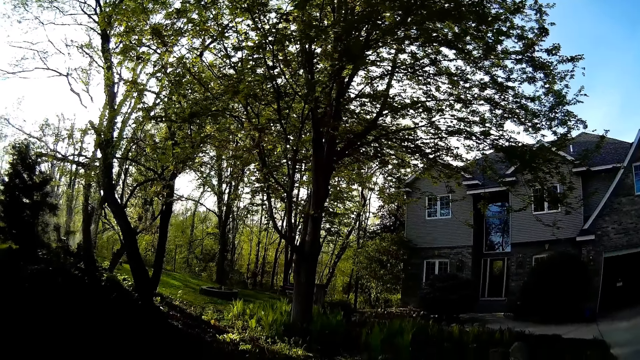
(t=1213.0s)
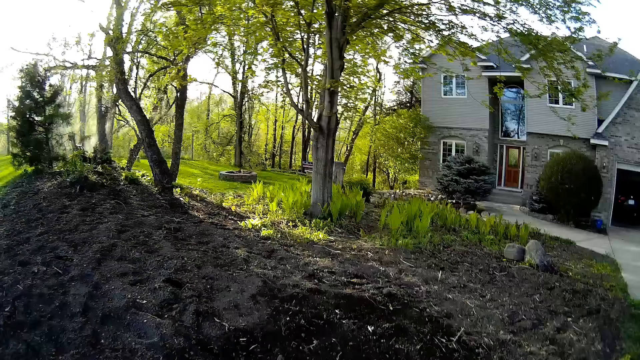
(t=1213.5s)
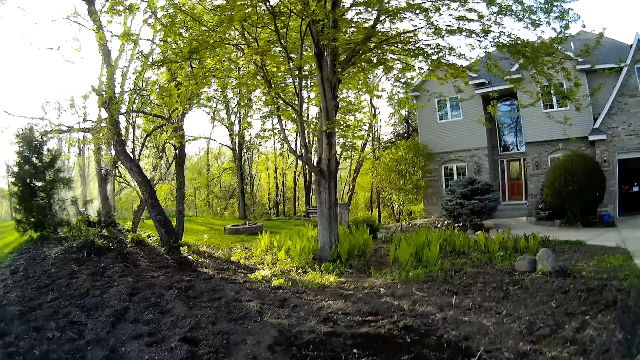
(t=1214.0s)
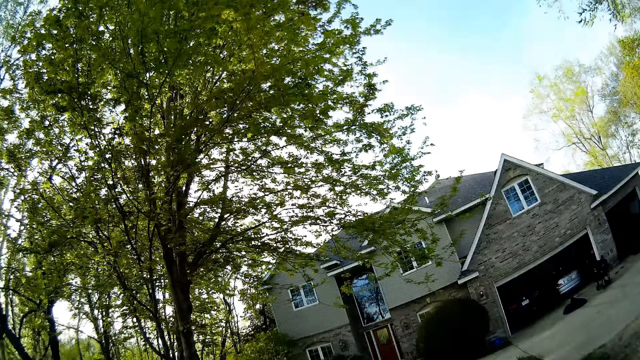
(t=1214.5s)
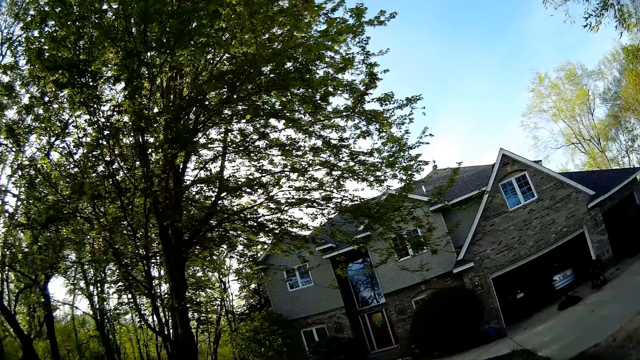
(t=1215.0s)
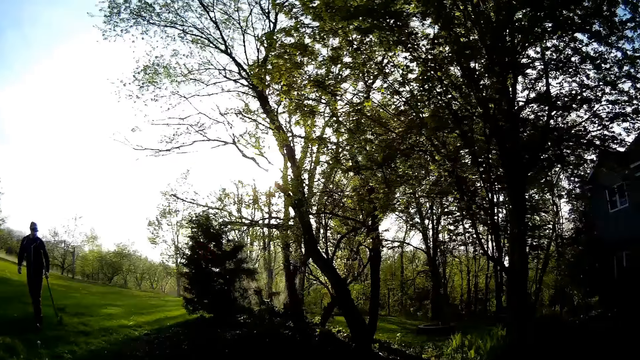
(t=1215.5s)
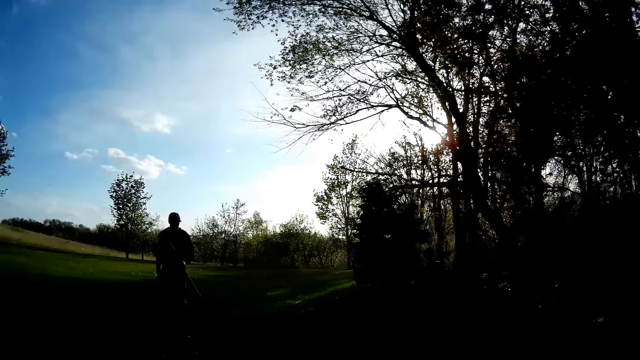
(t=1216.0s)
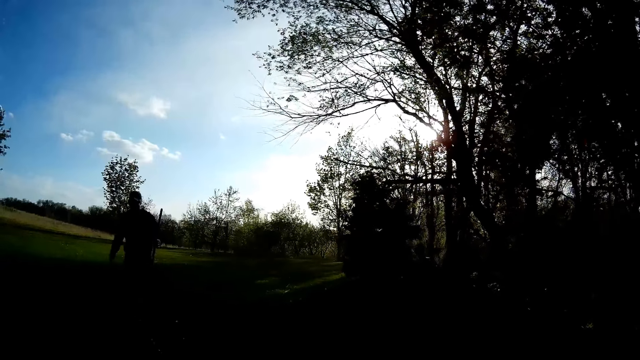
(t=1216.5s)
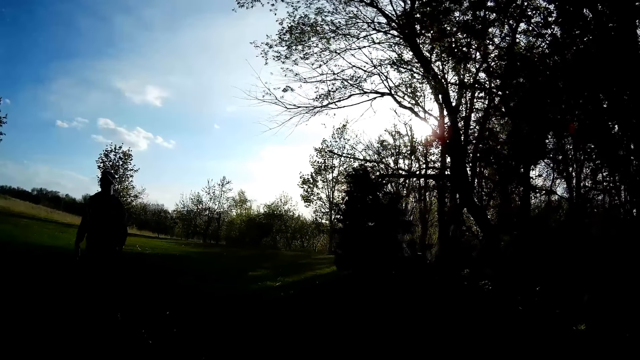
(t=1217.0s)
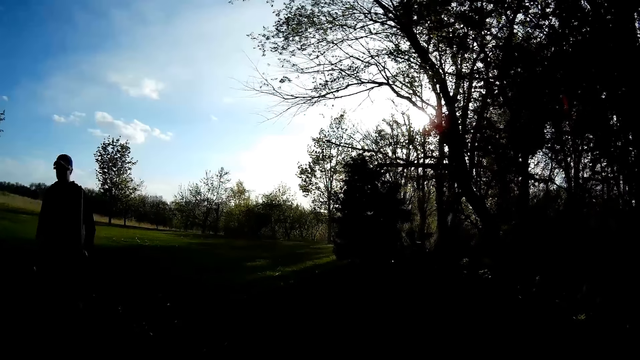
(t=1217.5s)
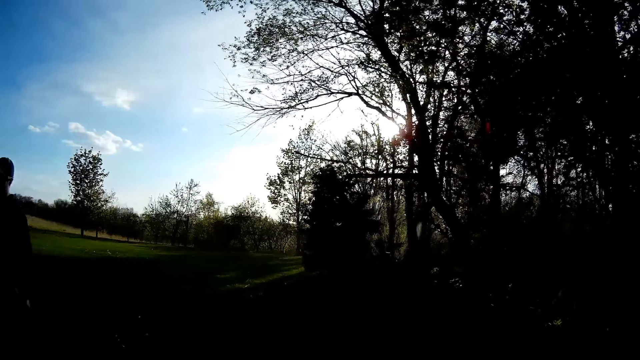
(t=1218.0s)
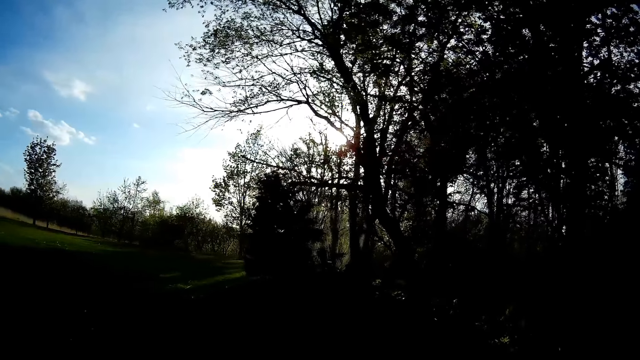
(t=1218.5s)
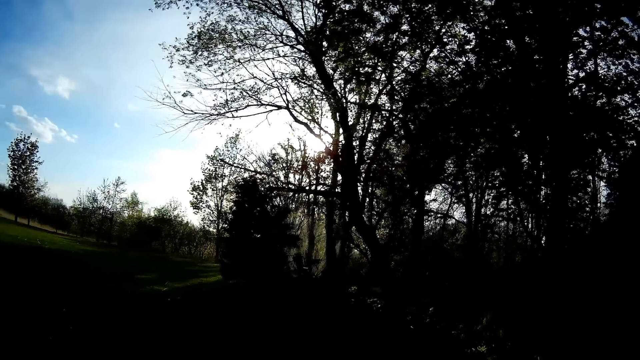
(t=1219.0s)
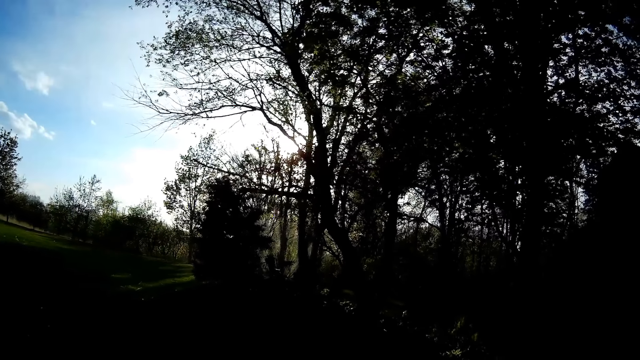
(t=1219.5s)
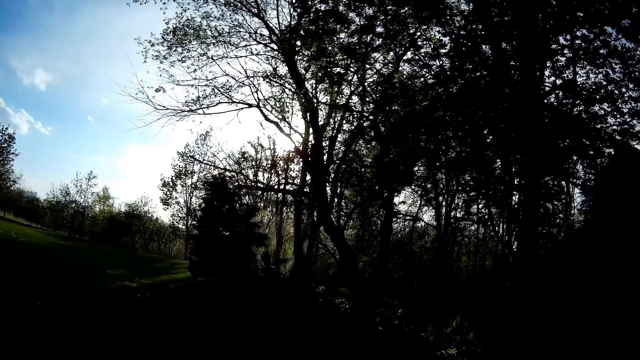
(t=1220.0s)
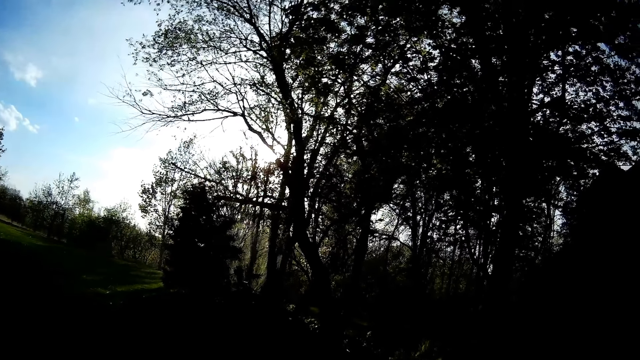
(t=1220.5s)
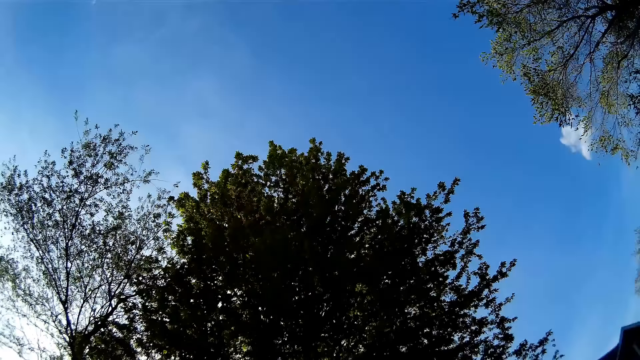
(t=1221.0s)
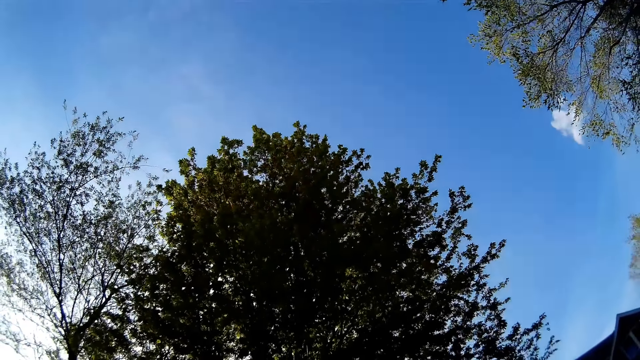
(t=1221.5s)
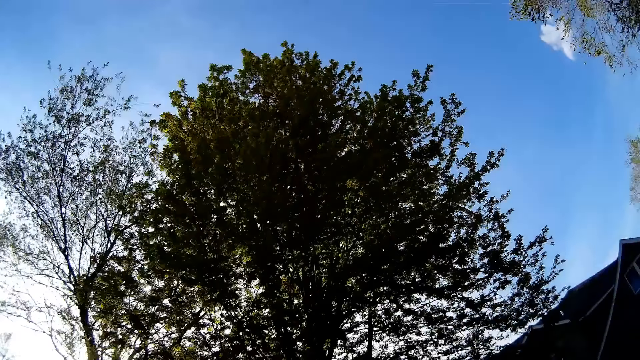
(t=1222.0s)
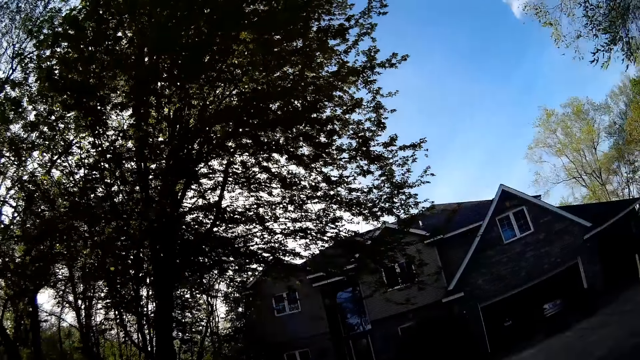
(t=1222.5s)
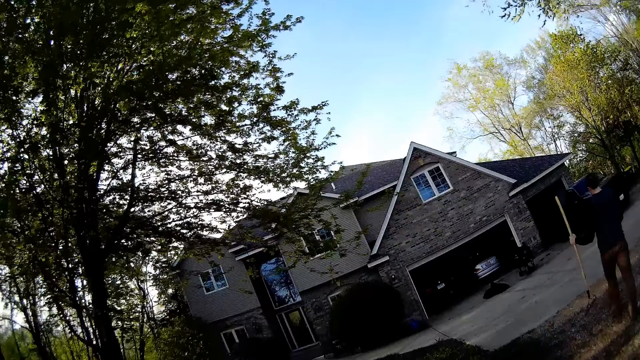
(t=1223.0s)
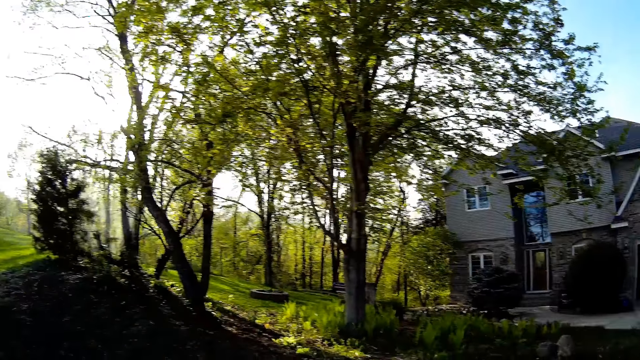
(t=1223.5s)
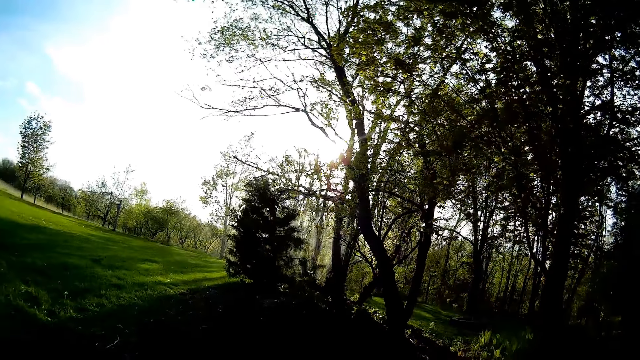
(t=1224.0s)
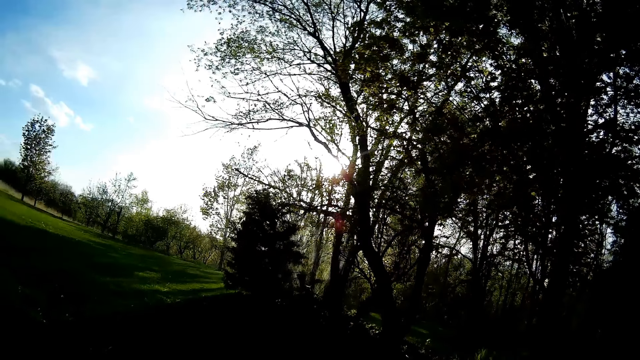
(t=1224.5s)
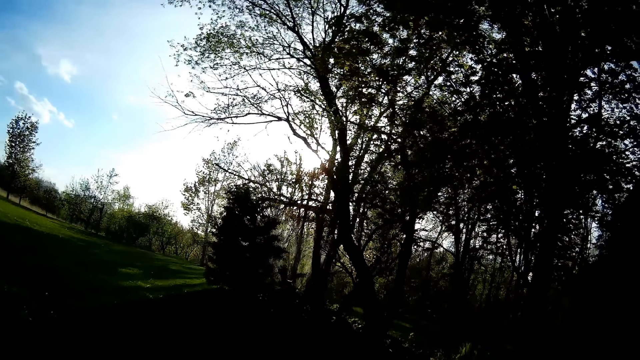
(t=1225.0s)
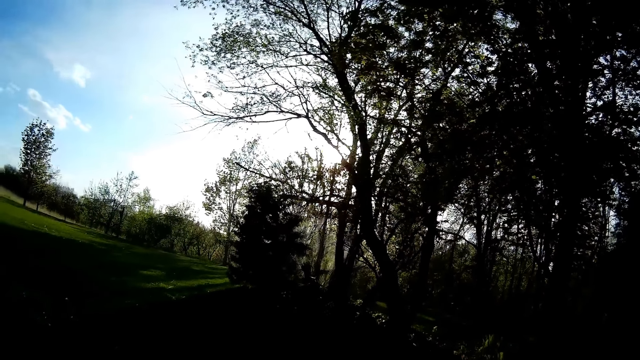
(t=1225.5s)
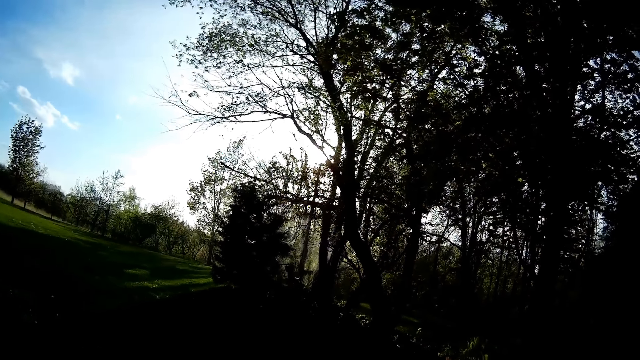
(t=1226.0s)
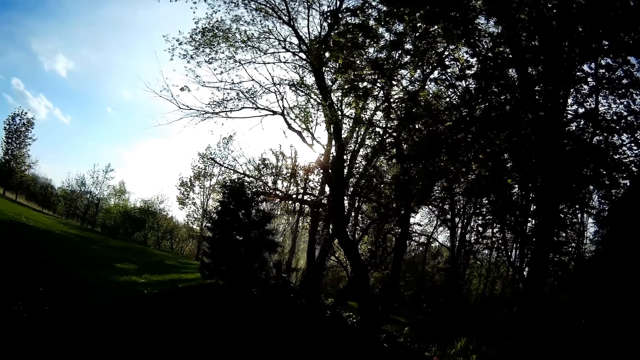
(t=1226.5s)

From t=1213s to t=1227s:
The man walks towards the camera wearer with the rake in his right hand. The camera wearer looks at the man. They converse with the man. They look around.

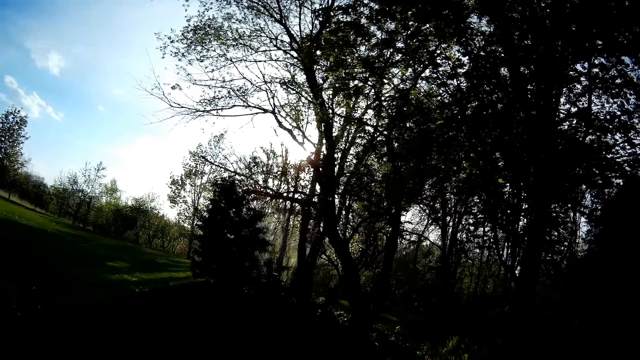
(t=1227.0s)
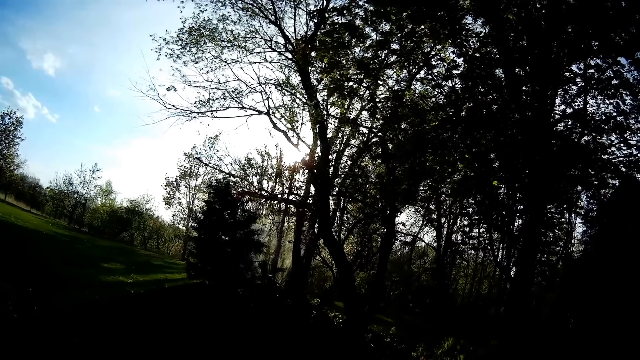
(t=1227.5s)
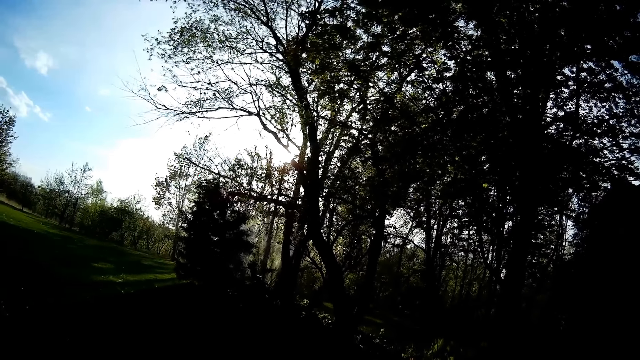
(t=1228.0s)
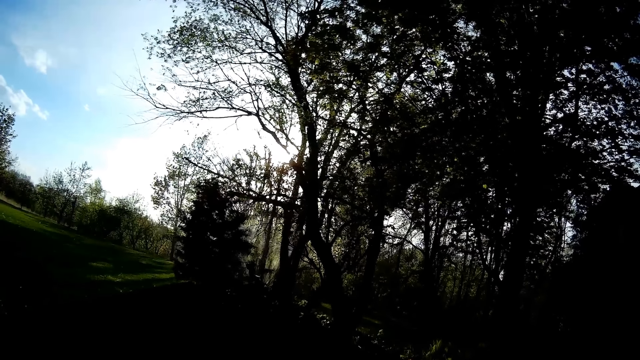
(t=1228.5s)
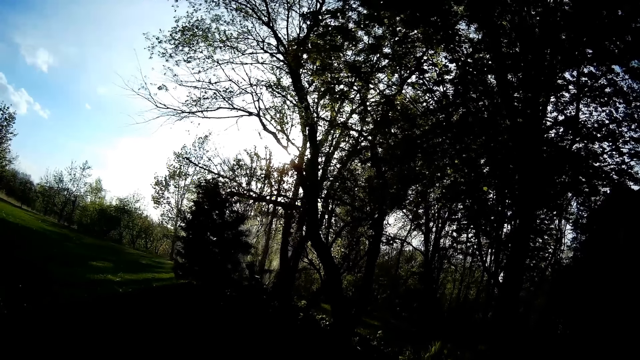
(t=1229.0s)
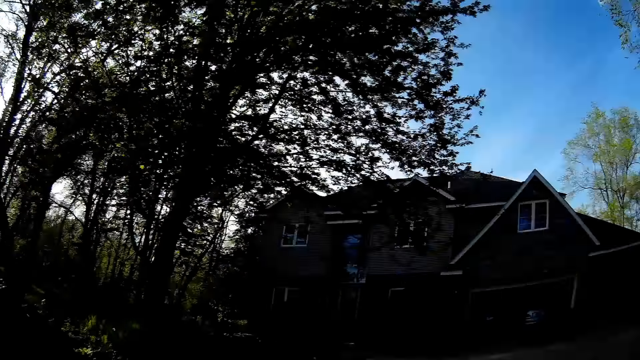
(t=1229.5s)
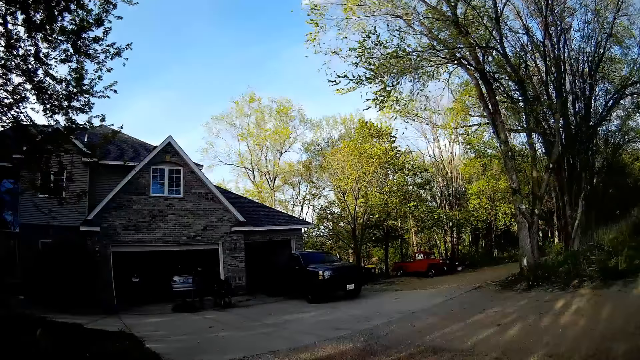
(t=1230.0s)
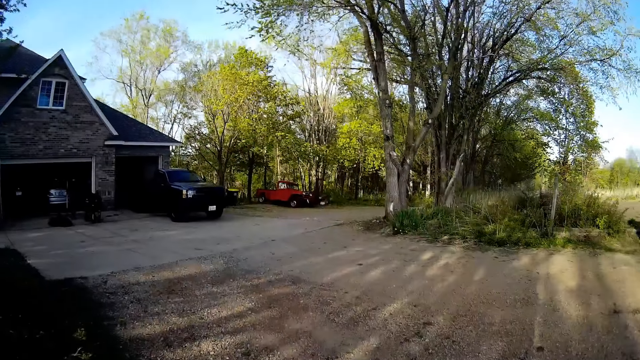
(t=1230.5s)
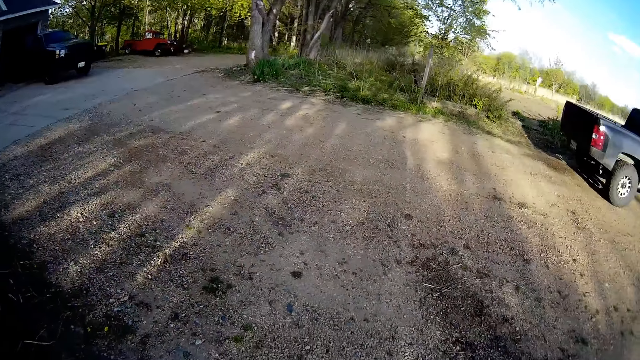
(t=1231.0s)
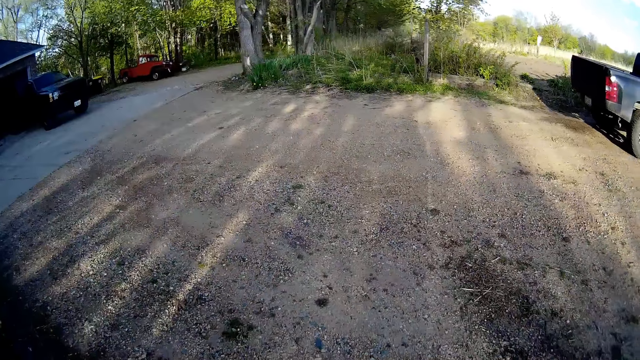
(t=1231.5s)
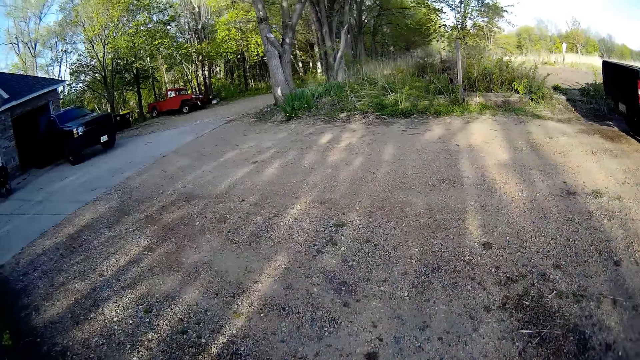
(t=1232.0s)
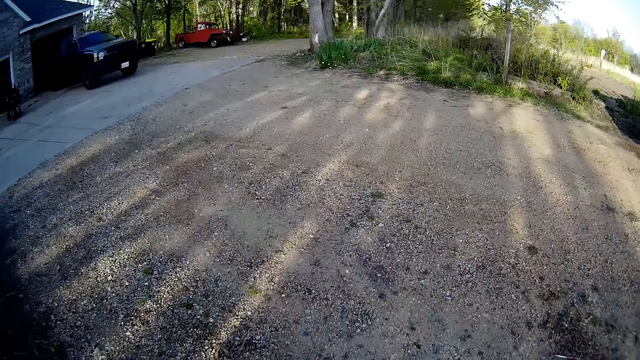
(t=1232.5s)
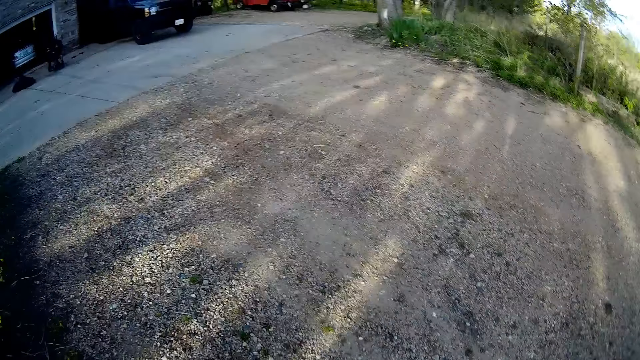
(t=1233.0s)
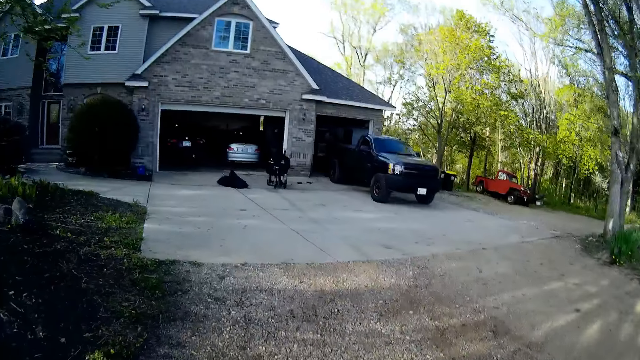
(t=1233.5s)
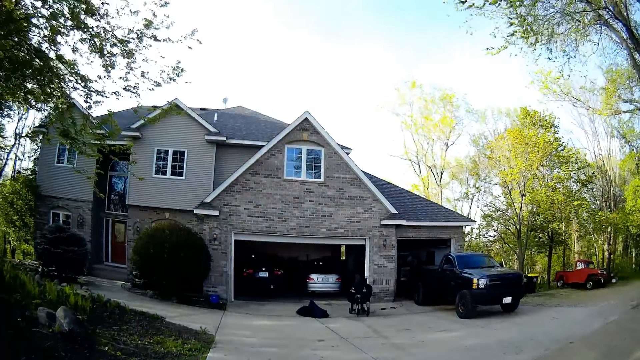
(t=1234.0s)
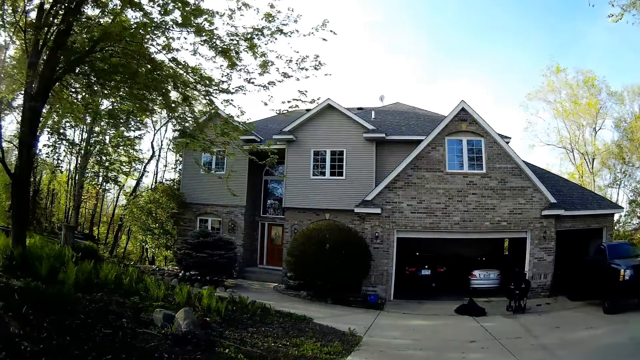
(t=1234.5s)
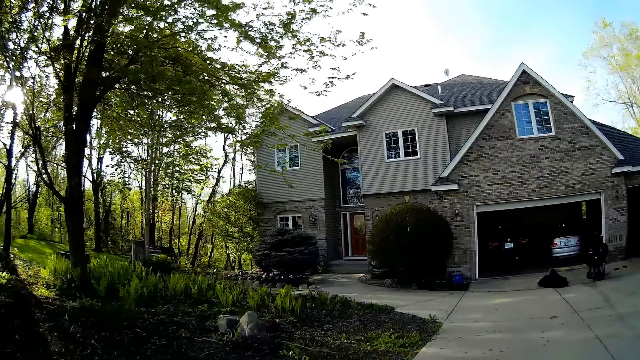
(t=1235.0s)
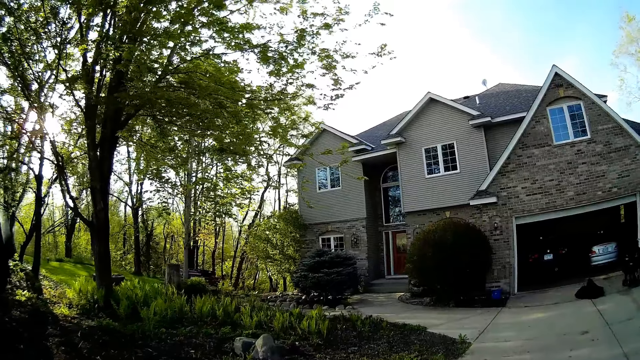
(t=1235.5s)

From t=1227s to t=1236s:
The camera wearer walks towards a house.
